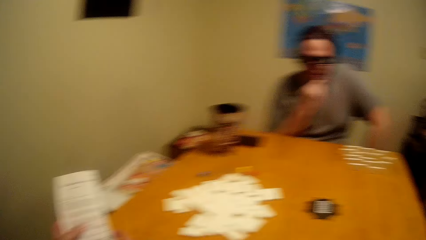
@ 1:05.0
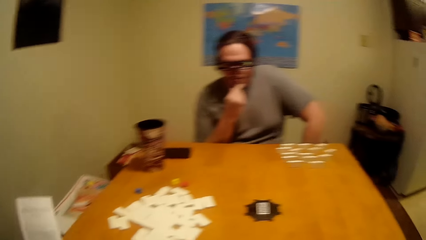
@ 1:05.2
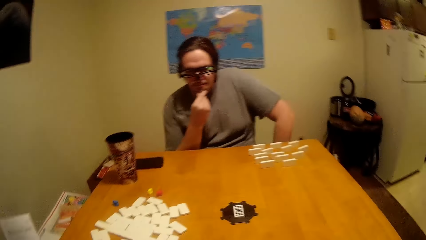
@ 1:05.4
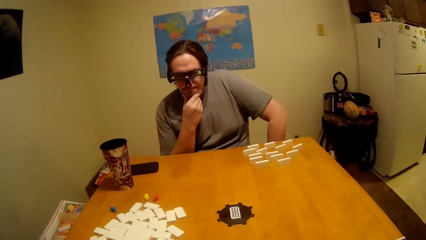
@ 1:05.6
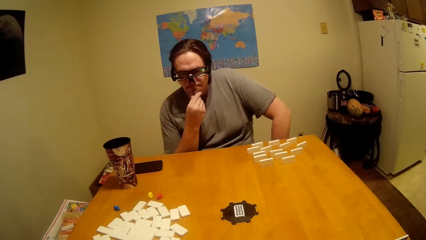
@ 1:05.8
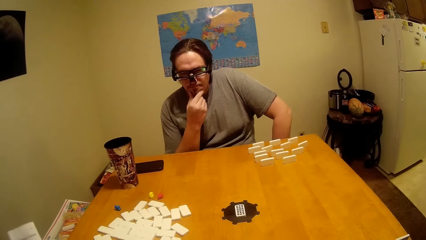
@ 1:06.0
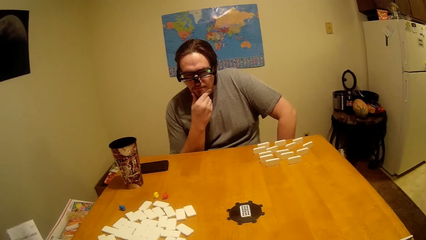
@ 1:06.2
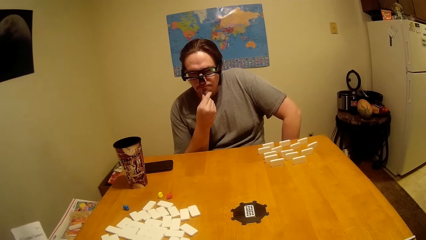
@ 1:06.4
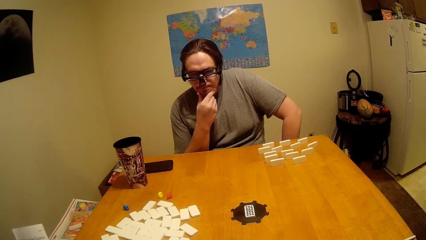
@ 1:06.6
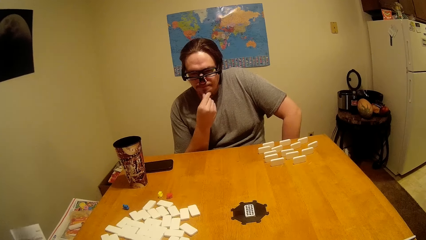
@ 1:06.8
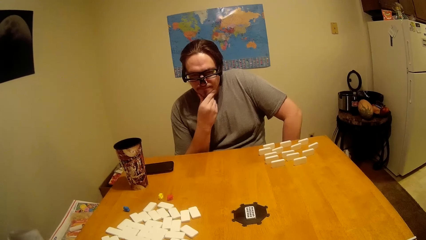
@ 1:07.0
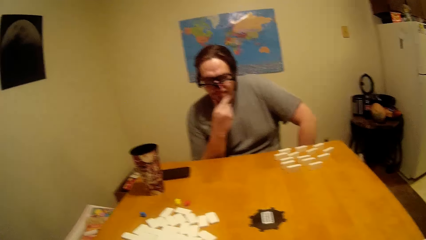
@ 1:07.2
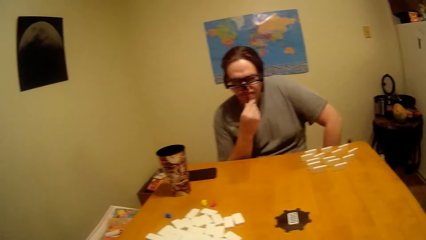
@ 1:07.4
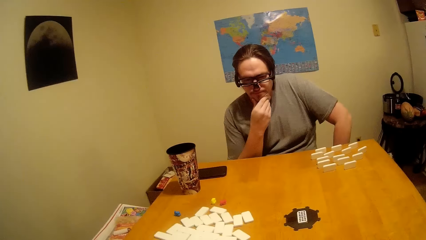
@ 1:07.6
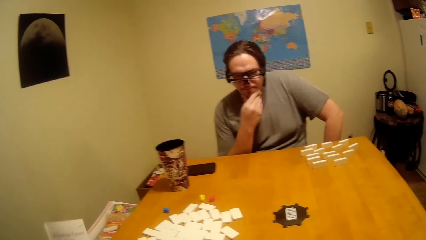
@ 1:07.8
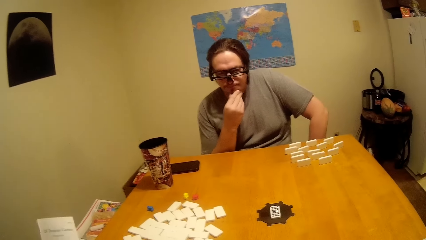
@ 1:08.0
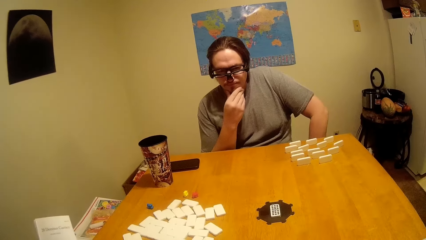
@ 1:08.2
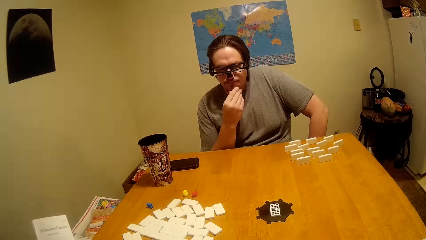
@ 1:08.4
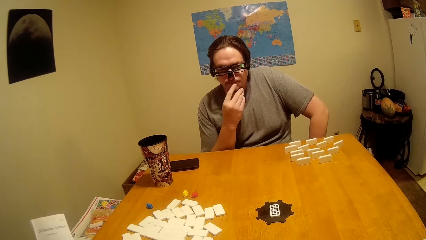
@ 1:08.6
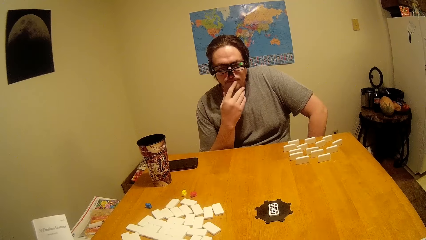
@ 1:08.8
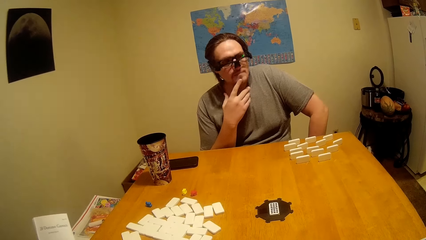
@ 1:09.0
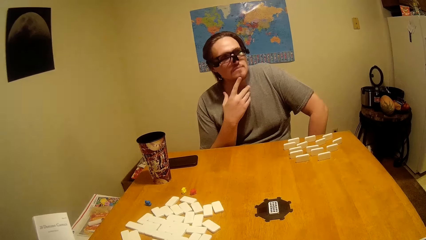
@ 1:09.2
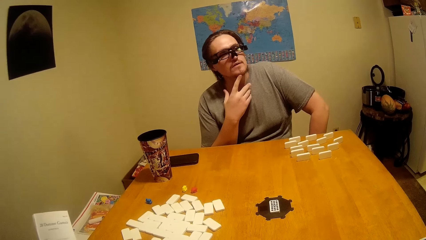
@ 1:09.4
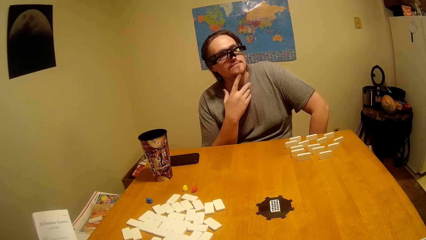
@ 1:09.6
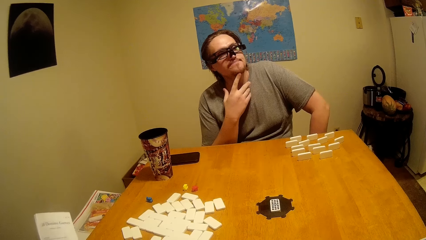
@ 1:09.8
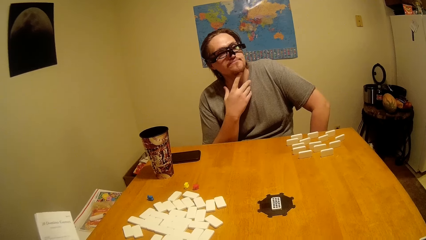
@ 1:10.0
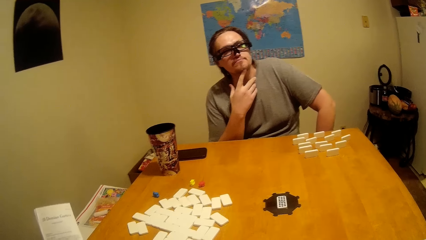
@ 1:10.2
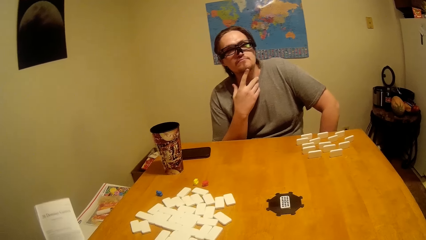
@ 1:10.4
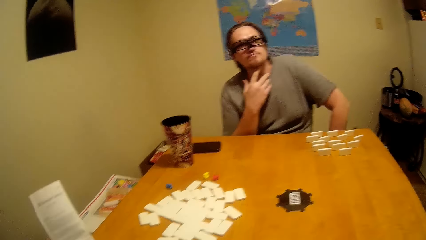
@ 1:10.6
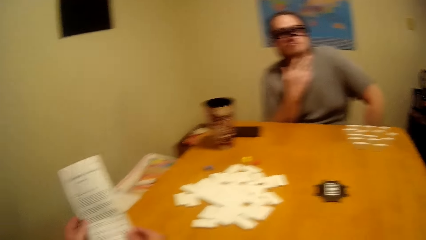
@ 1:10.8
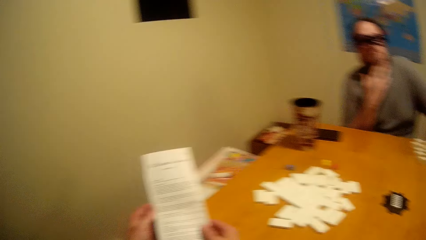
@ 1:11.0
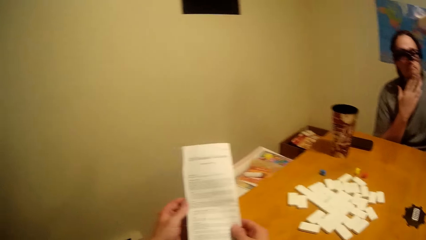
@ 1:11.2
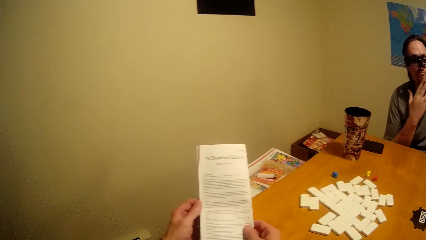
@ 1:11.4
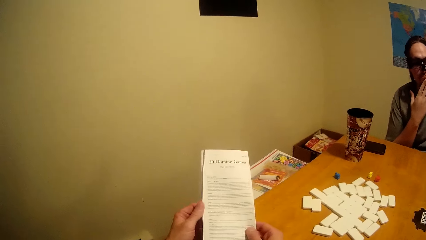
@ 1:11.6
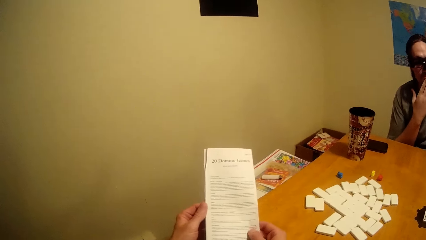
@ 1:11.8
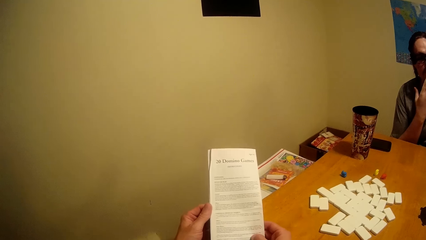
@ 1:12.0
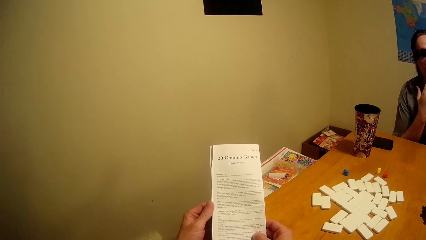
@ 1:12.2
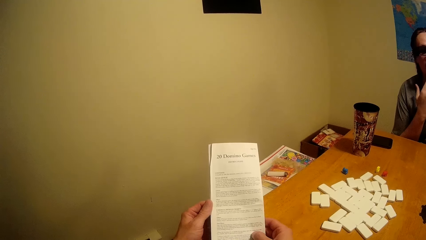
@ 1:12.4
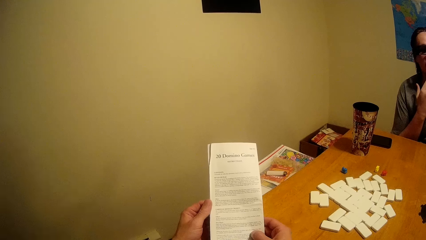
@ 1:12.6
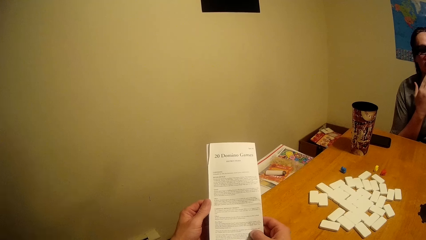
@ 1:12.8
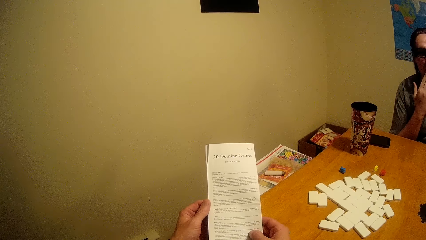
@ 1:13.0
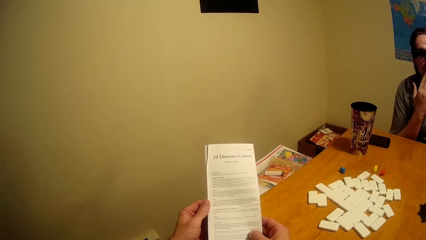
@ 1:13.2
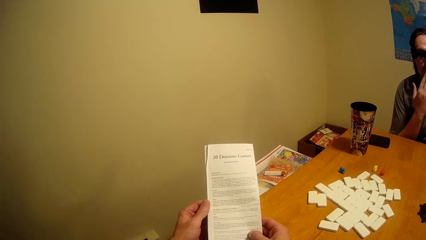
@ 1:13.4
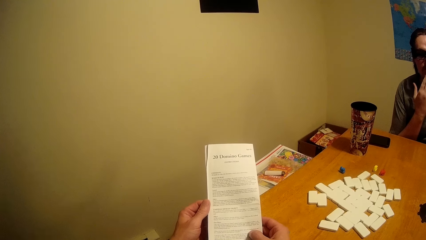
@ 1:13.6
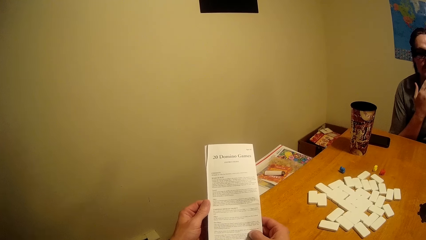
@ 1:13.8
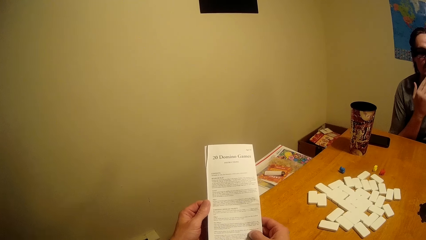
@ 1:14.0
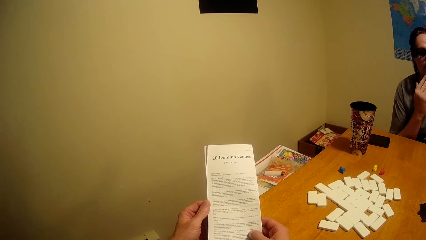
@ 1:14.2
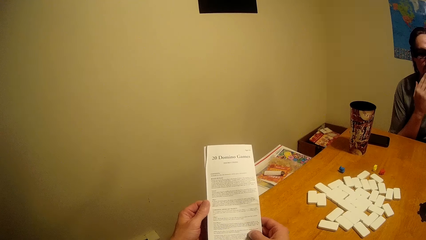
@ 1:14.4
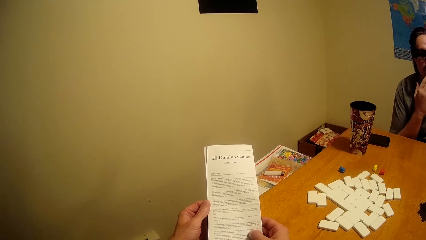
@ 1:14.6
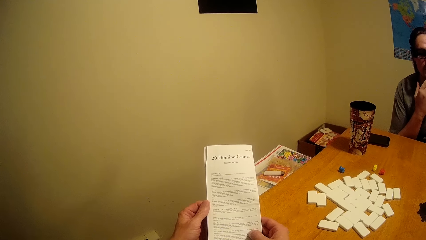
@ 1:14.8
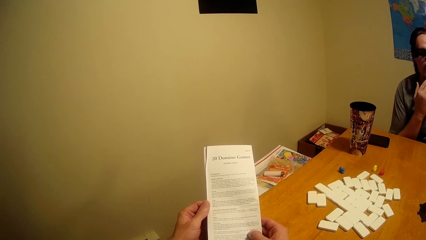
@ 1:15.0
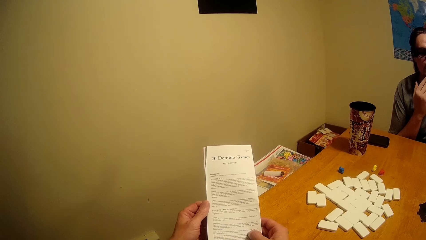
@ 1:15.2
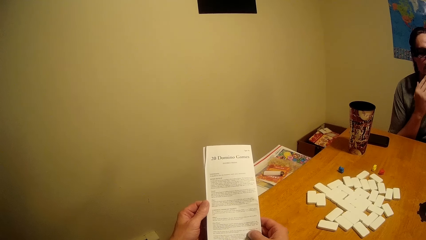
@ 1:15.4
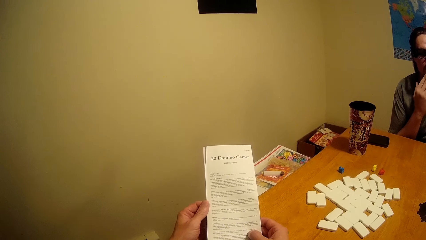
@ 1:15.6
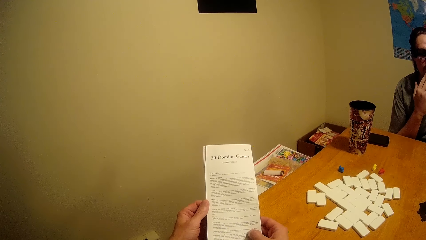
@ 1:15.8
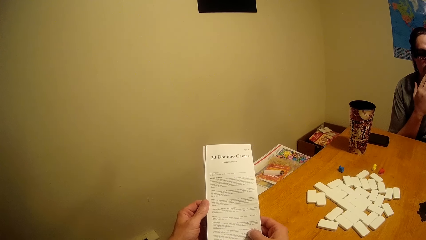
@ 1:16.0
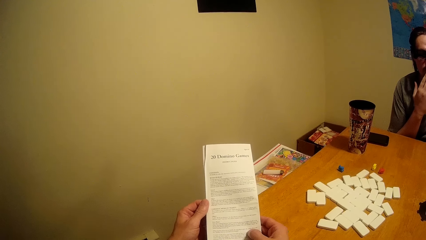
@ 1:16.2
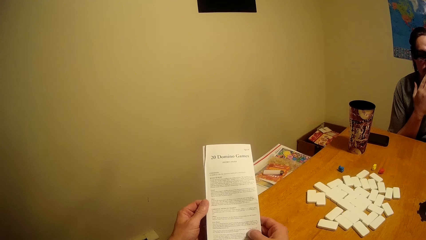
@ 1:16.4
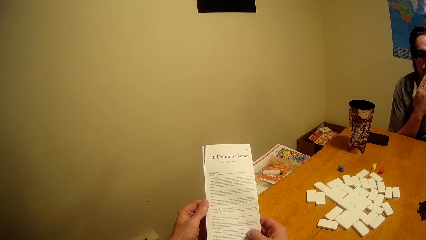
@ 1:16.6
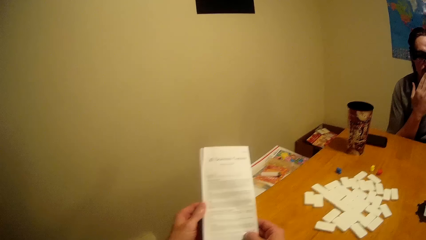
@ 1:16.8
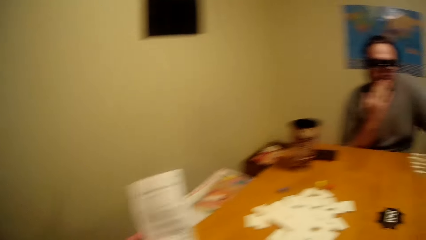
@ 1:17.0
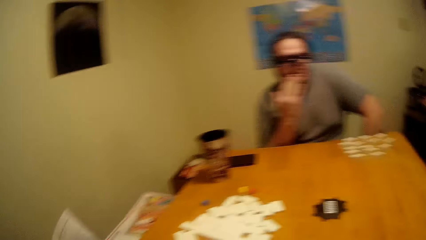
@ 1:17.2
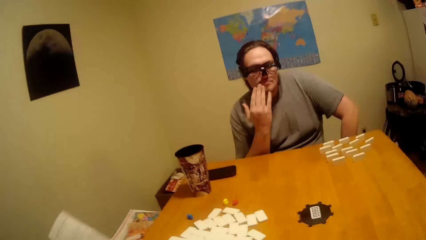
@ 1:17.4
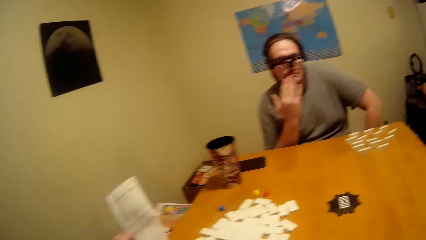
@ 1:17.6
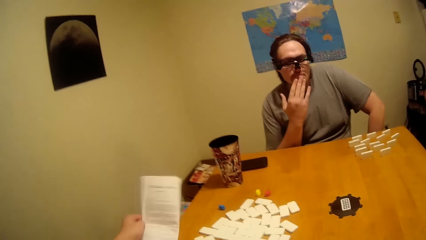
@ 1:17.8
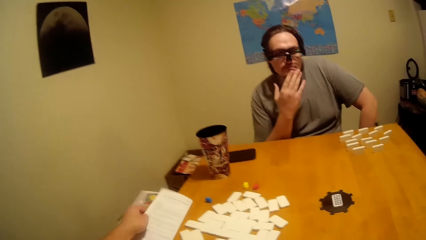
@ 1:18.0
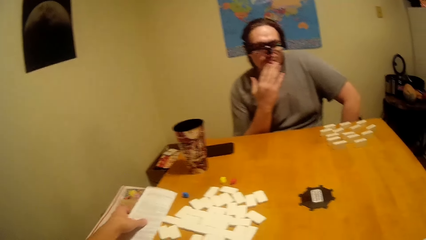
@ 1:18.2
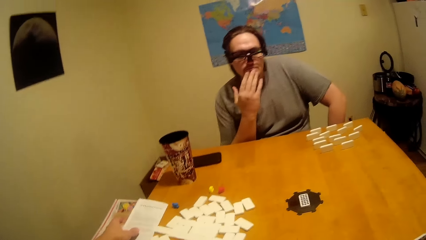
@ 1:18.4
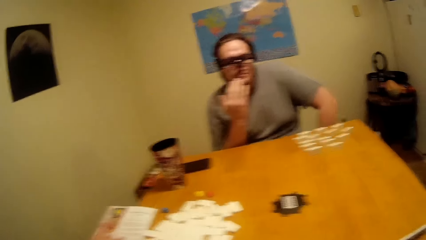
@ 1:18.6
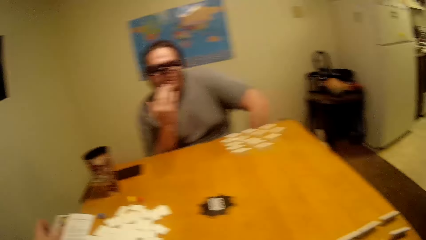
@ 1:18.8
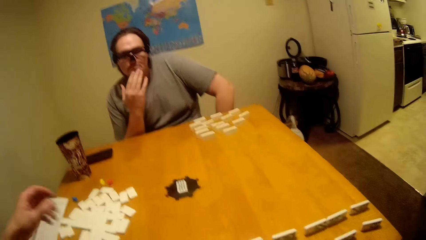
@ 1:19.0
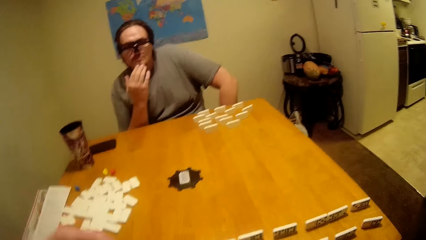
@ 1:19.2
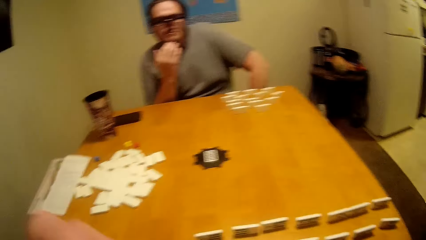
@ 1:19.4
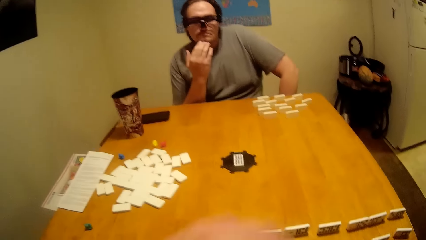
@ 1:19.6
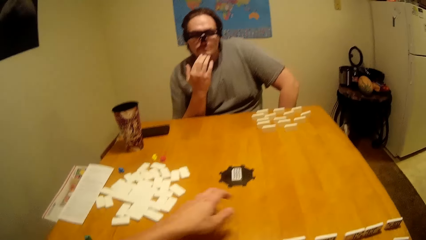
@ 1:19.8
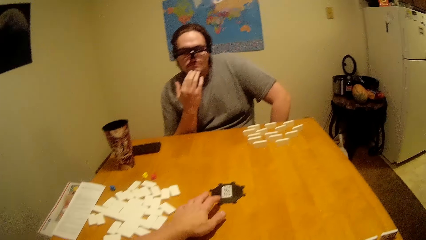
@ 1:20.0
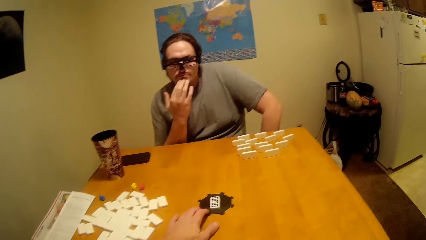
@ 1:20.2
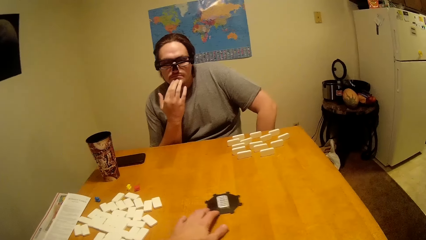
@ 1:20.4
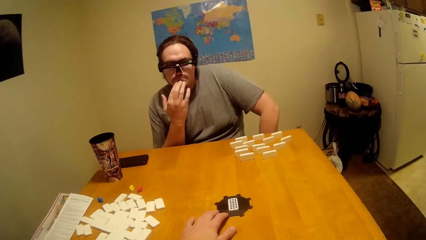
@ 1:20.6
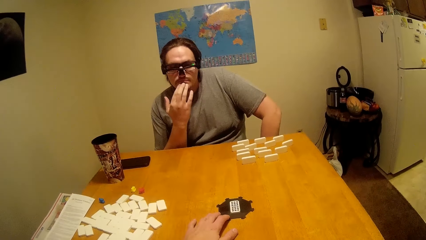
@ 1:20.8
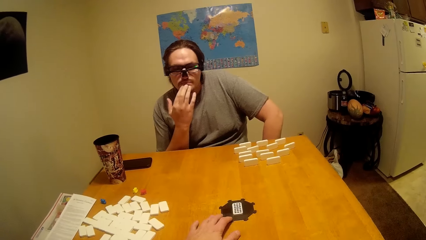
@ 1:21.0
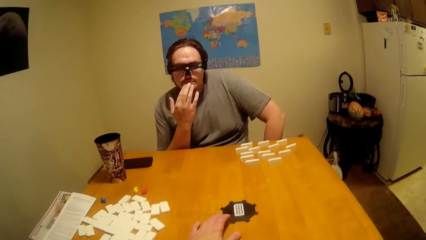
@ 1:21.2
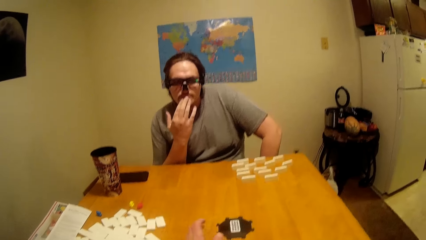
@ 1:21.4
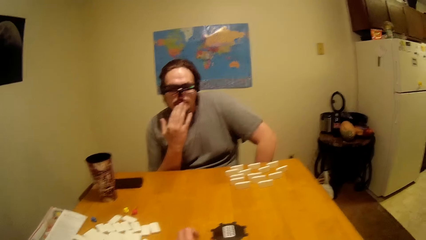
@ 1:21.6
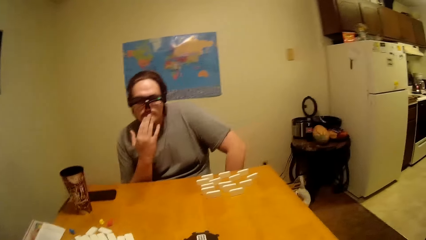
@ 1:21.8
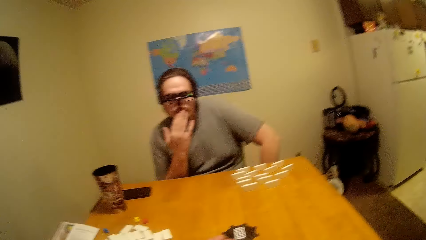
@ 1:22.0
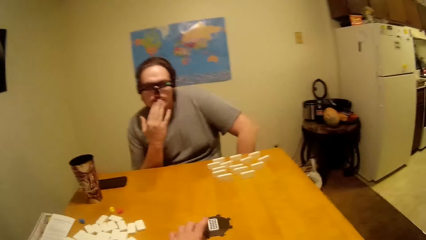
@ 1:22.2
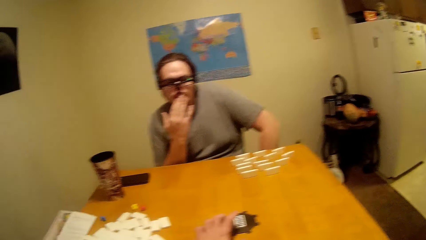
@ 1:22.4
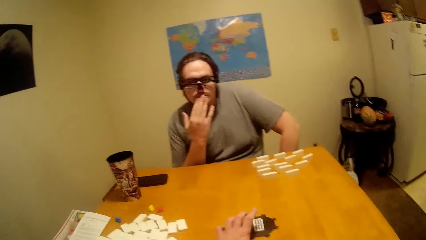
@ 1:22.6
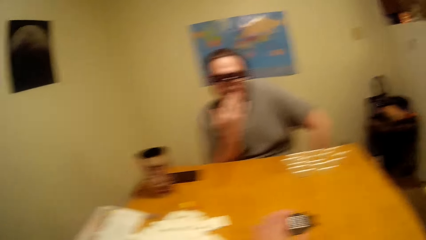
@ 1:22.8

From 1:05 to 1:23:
The camera wearer talks to a person. They read the game manual. They put the game manual on the table. They push aside the dice plate.
